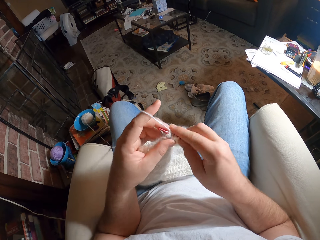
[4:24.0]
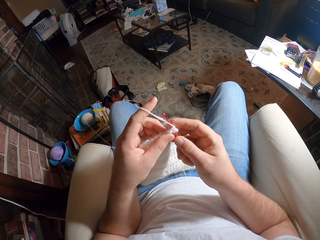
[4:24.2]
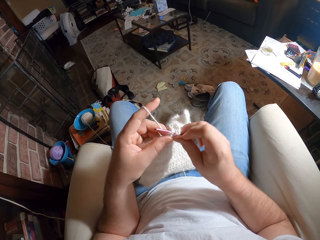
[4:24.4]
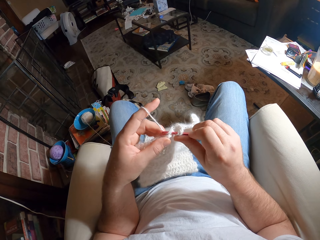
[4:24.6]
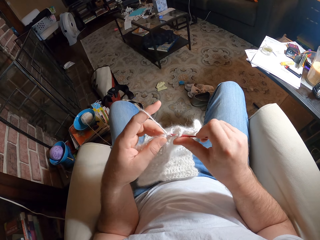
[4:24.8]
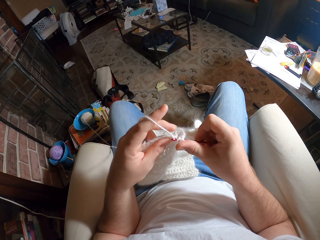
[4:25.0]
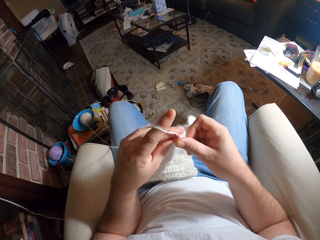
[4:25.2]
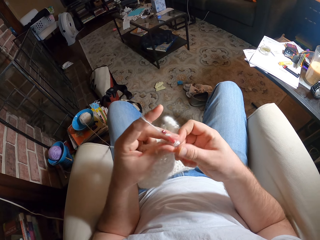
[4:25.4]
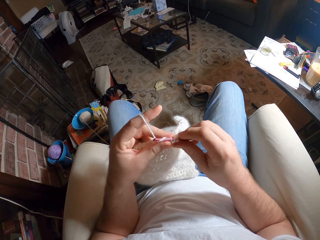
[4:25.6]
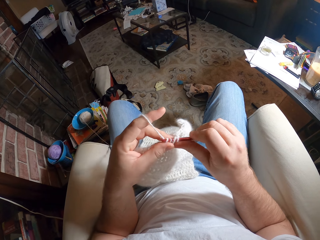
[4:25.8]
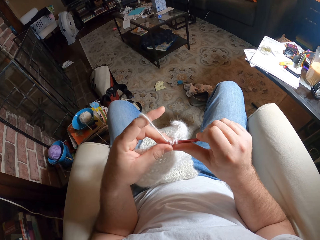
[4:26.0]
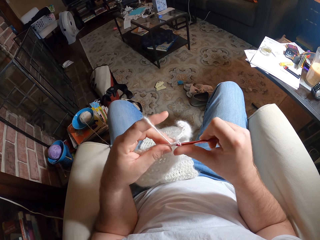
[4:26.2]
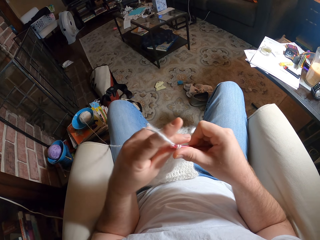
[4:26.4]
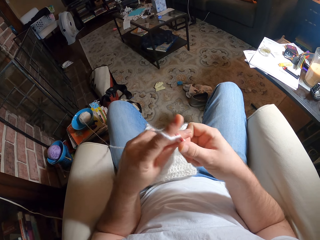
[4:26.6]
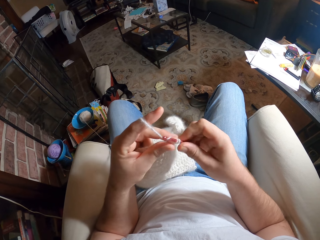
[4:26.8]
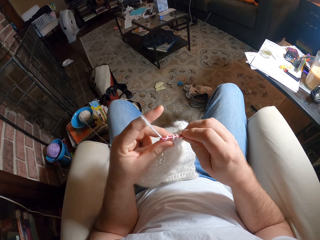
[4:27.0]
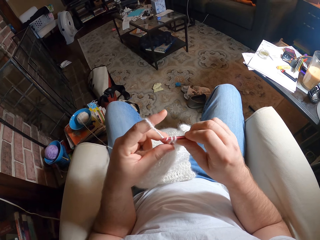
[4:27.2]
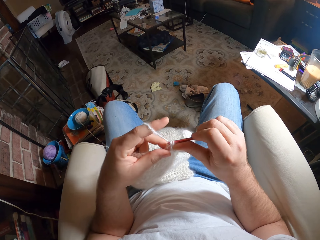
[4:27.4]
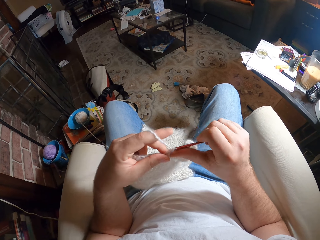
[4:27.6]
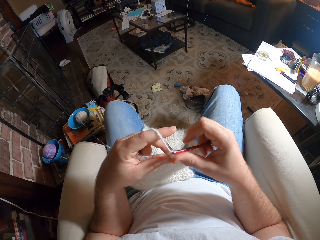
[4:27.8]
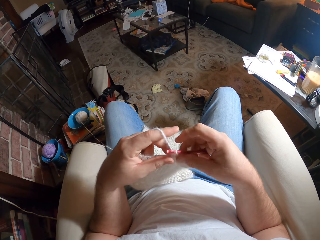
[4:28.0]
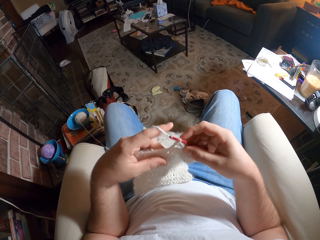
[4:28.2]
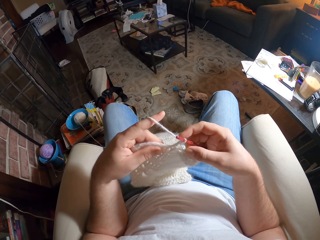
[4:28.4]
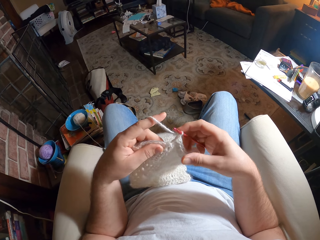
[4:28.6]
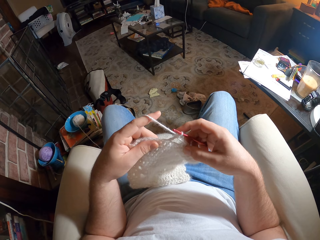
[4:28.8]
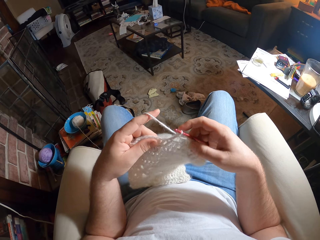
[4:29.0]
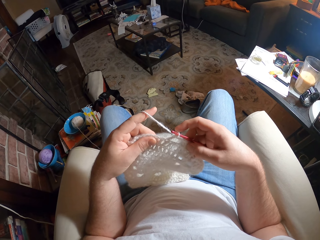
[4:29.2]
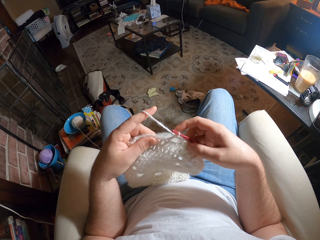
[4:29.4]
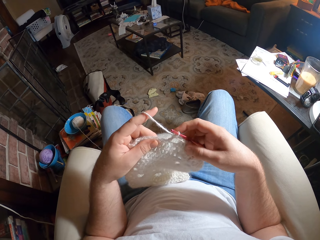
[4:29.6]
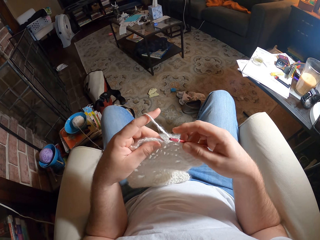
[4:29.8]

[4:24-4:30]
The camera wearer knits the fabric.

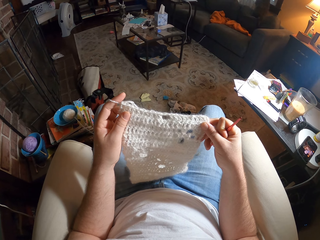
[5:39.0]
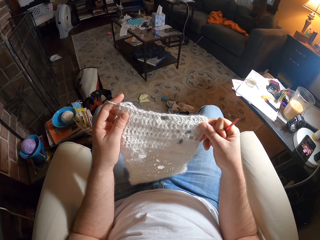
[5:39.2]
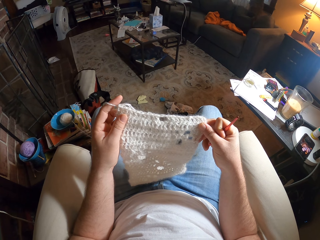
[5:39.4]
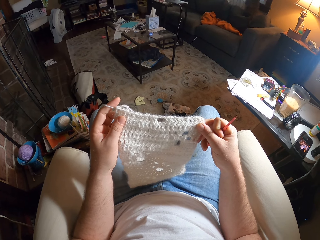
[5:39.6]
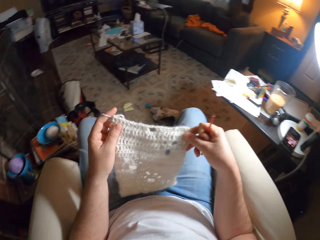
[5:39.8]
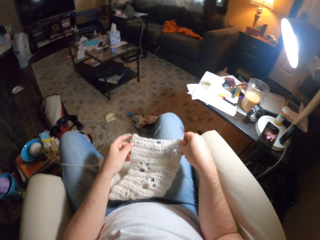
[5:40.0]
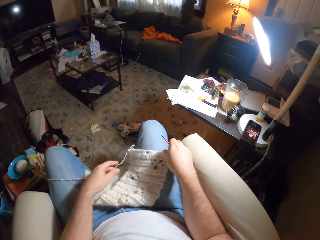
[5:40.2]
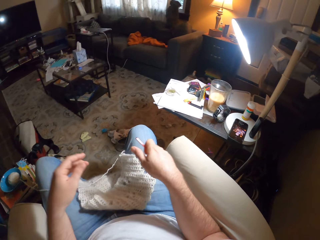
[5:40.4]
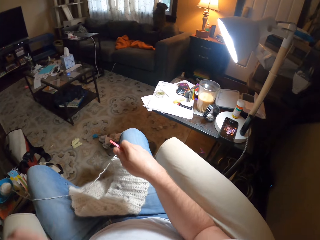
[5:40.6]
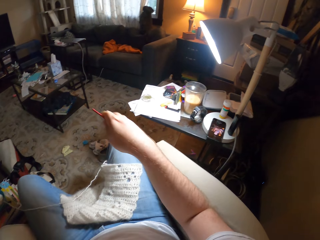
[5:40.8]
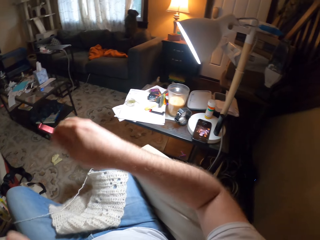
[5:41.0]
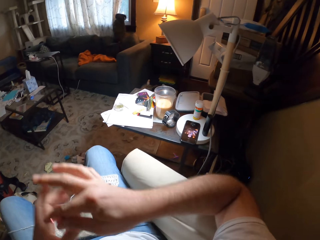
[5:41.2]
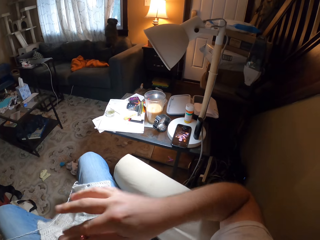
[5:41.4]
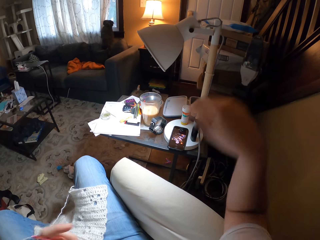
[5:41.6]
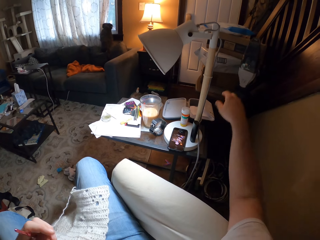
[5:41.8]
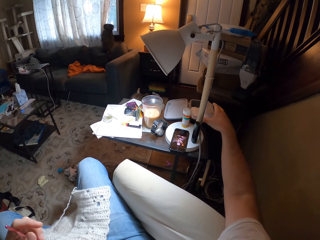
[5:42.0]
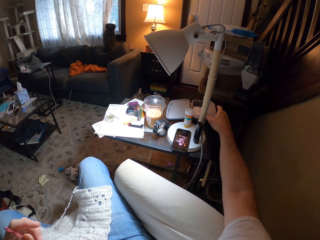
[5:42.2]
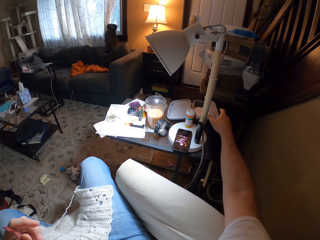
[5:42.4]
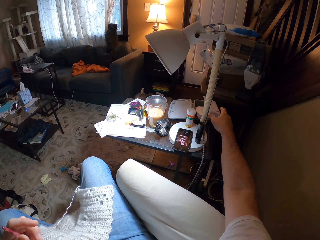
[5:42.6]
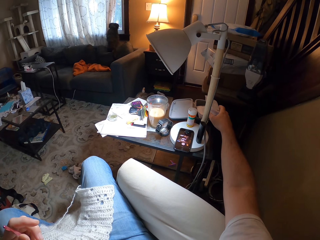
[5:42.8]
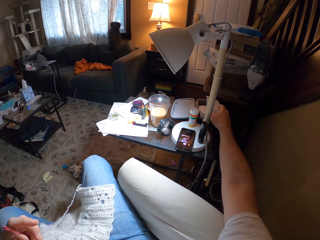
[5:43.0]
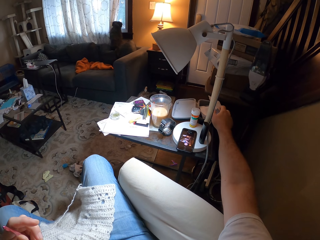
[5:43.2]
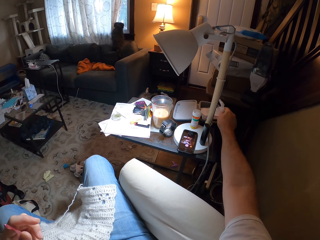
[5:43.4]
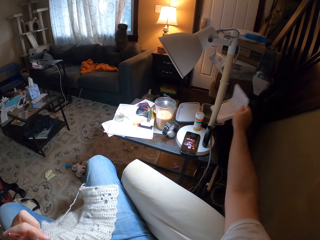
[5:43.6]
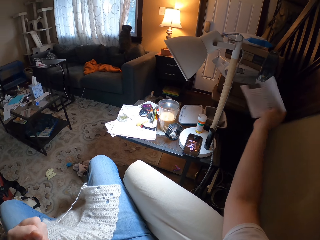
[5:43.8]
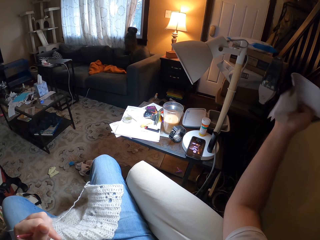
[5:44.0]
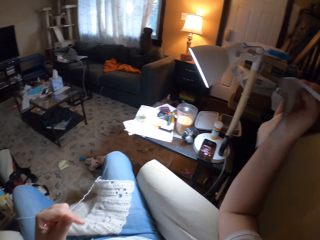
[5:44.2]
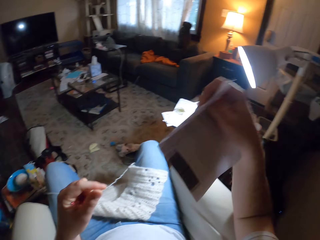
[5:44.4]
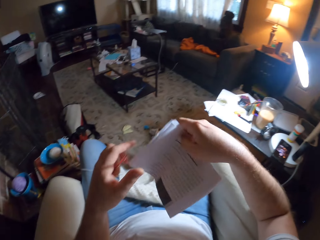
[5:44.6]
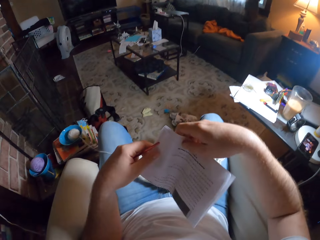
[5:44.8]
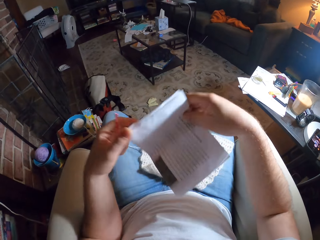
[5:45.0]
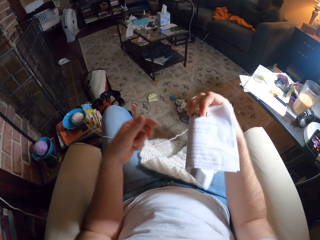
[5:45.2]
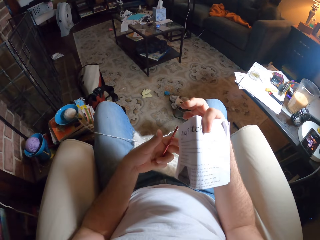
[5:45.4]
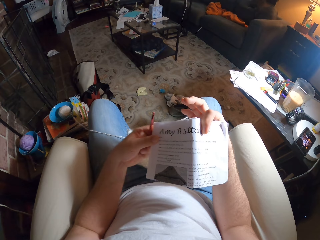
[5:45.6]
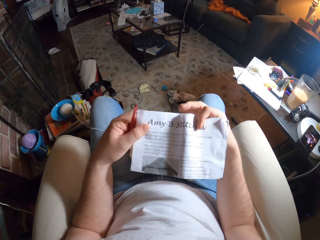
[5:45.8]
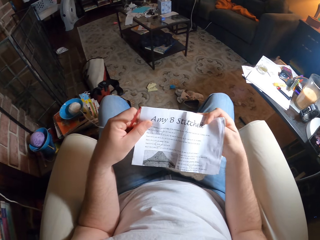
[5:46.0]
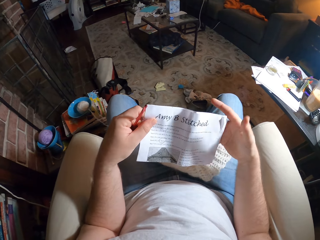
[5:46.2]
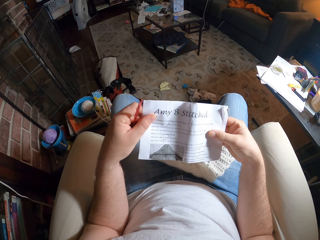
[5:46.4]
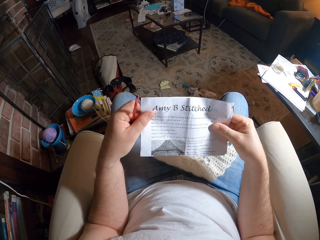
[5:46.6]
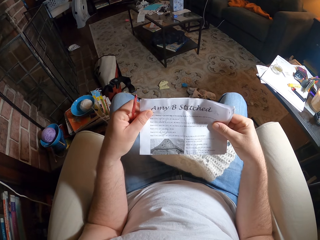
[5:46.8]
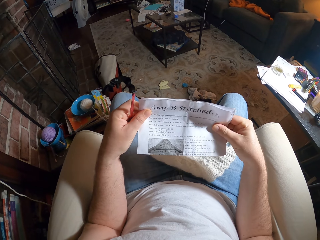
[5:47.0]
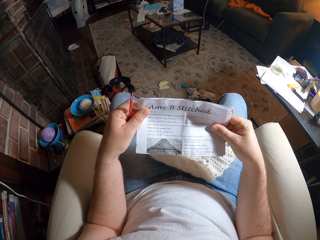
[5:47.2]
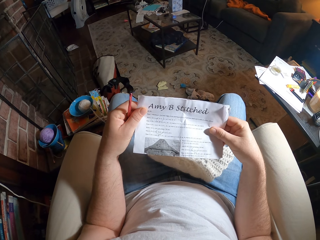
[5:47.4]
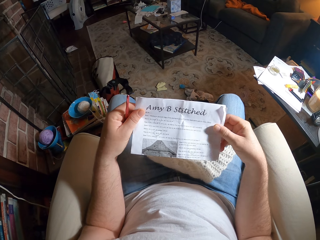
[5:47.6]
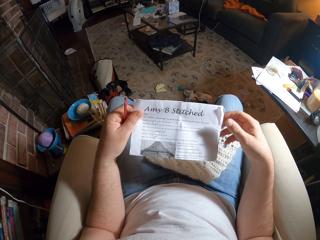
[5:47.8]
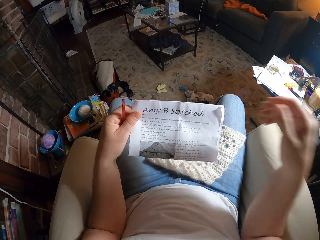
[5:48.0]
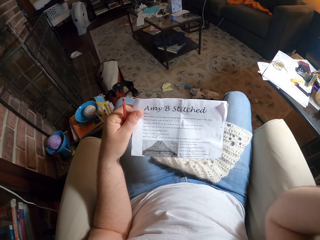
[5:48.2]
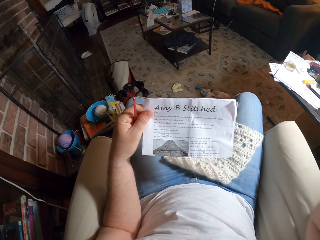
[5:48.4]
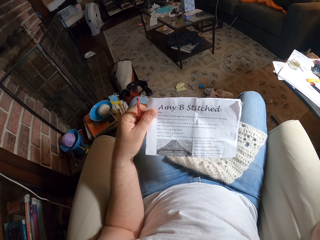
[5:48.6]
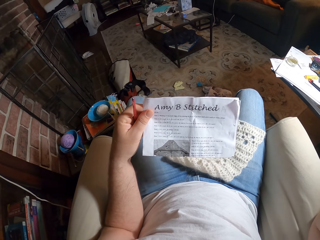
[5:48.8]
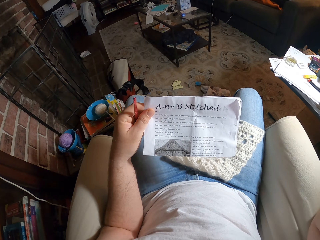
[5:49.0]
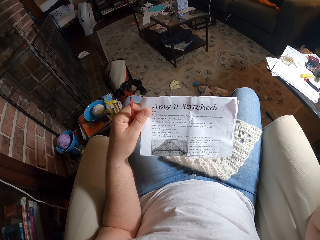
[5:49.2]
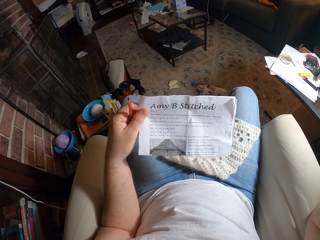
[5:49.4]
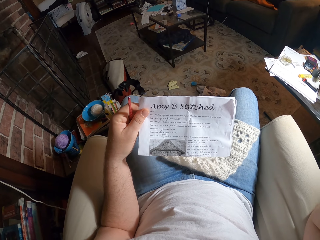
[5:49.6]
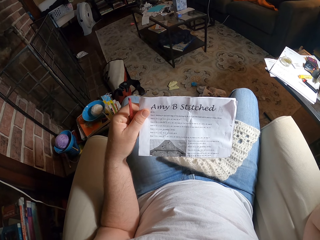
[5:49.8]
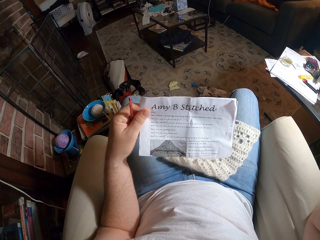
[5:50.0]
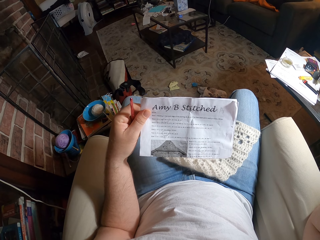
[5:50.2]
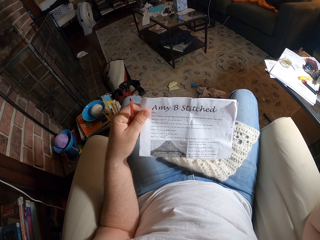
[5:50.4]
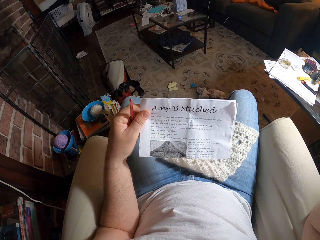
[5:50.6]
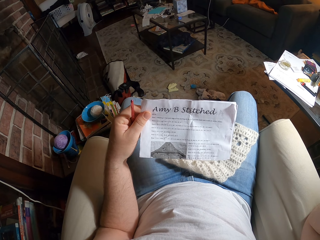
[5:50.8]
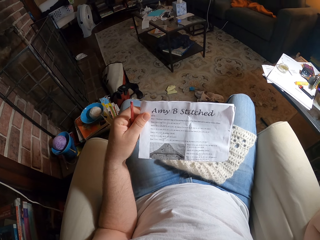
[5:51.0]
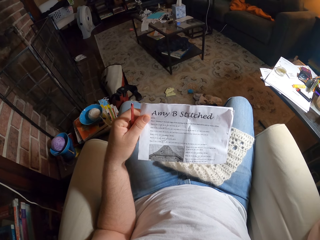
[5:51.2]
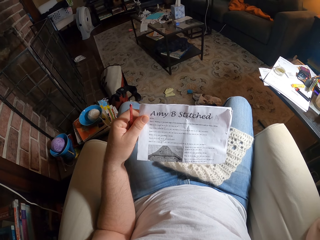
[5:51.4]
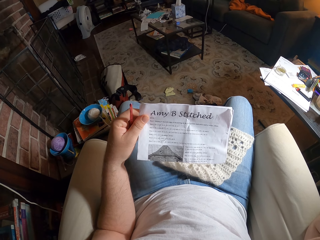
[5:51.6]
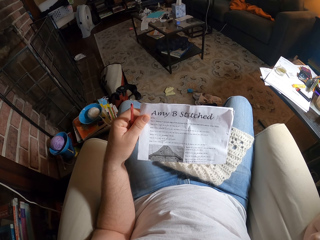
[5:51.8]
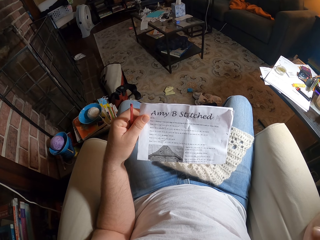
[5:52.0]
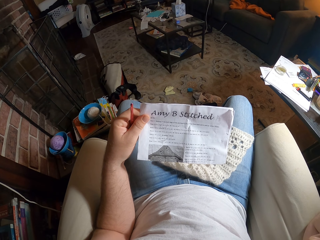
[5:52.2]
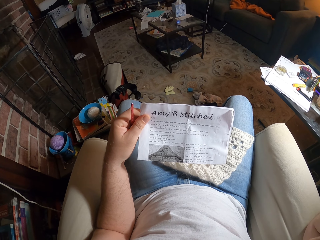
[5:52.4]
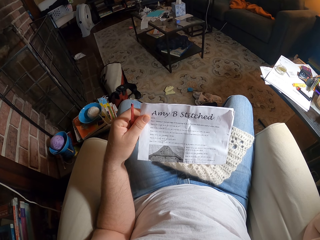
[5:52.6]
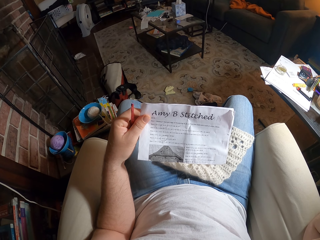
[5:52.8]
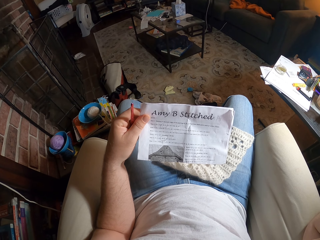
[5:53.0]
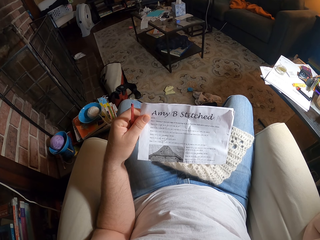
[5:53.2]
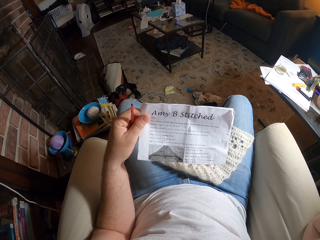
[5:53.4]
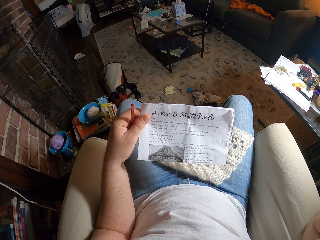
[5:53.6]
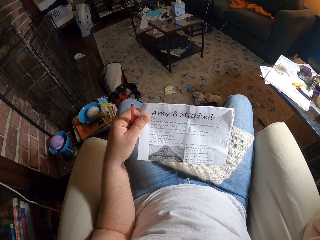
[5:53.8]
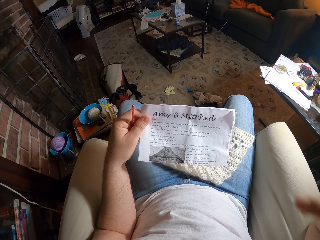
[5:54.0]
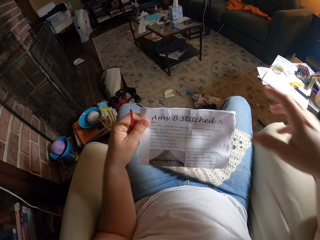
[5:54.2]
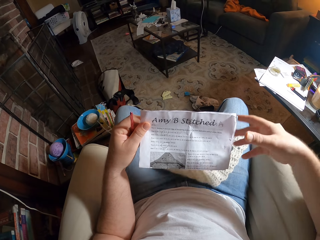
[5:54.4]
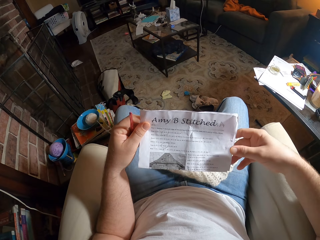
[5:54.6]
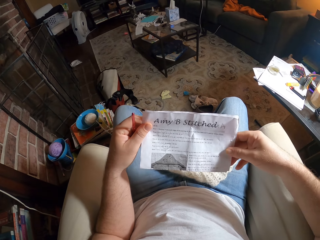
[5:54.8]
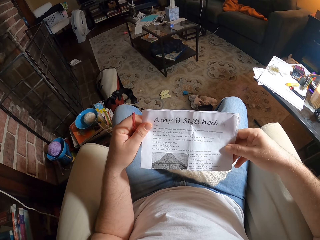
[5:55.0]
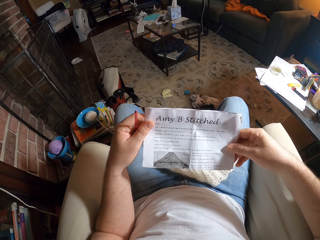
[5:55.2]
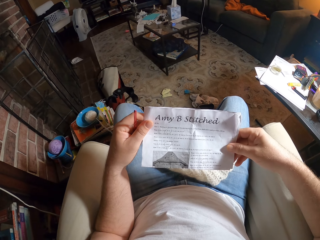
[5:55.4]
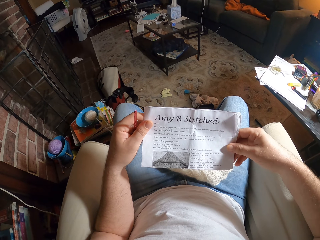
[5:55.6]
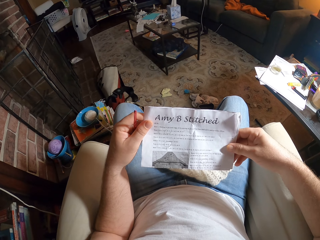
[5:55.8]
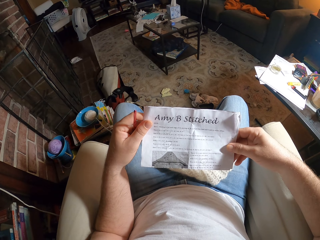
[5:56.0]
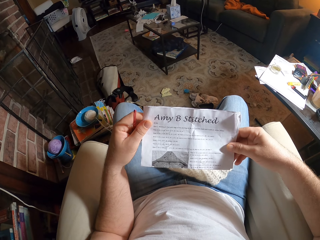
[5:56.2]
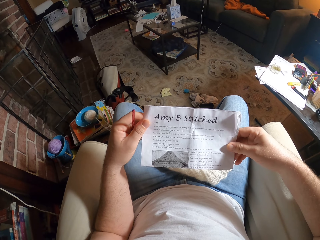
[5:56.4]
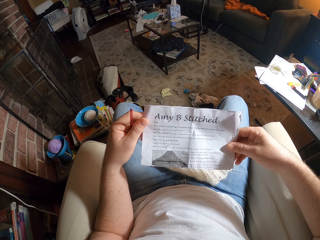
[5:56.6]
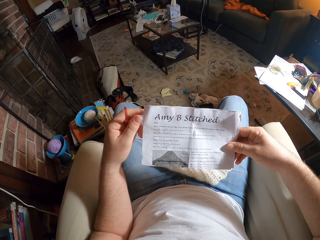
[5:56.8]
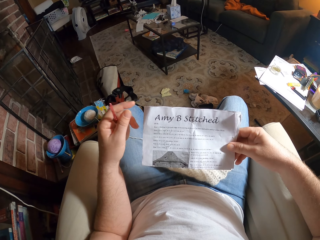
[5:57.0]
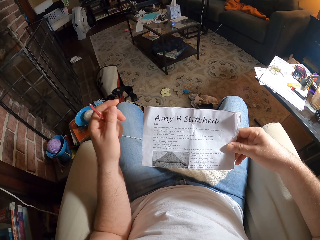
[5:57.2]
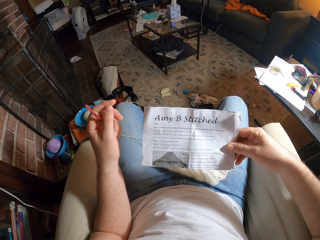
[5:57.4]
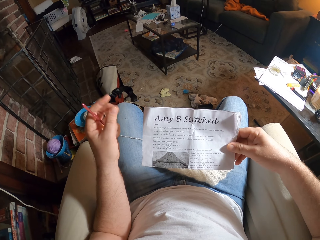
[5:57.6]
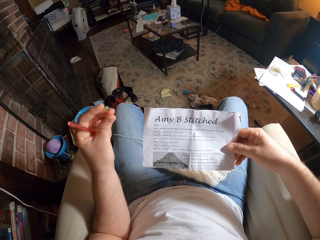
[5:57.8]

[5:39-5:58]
The camera wearer drops the fabric. They lift the hand. They pick up the manual from the table. They read the manual. They lift the hand. They read the manual.
